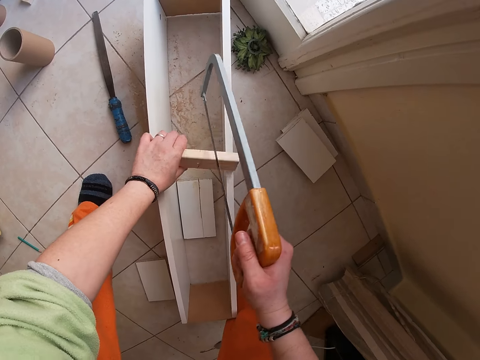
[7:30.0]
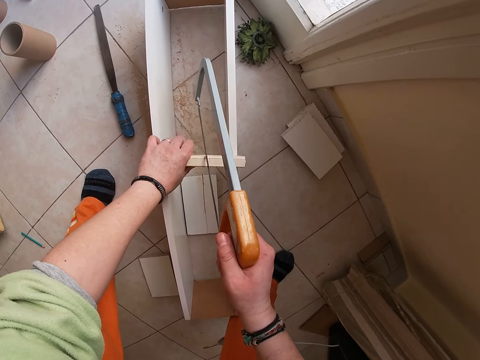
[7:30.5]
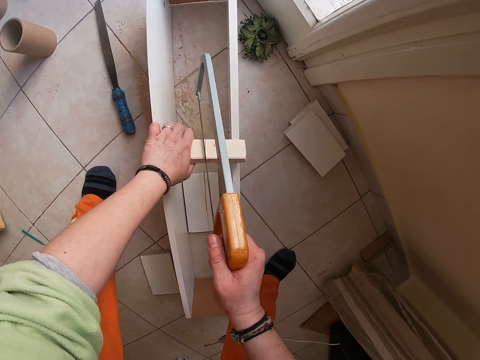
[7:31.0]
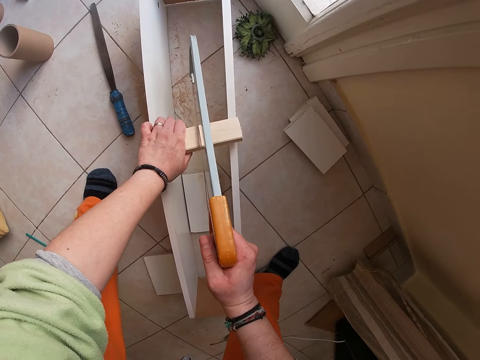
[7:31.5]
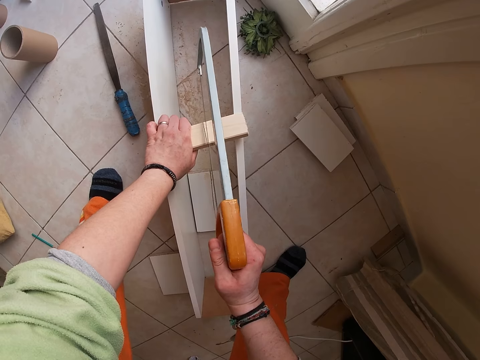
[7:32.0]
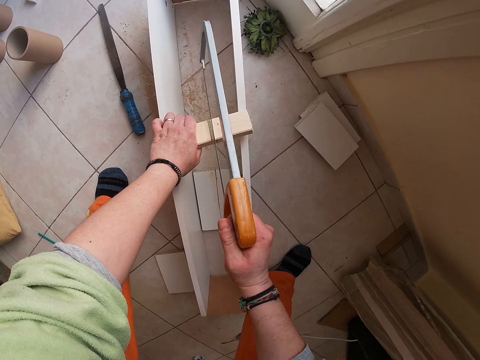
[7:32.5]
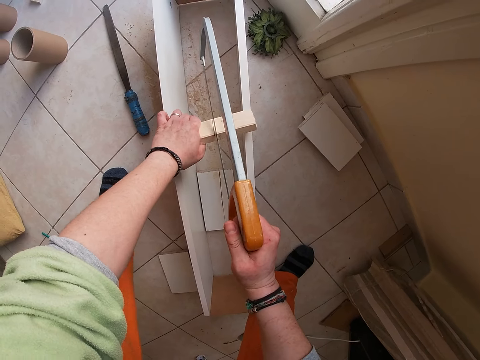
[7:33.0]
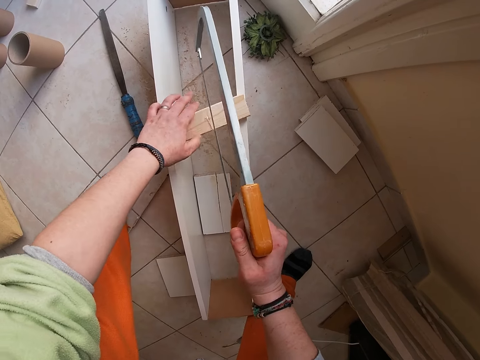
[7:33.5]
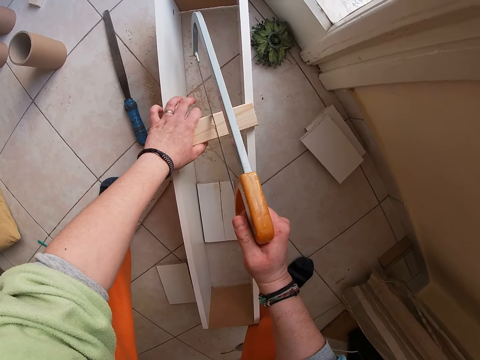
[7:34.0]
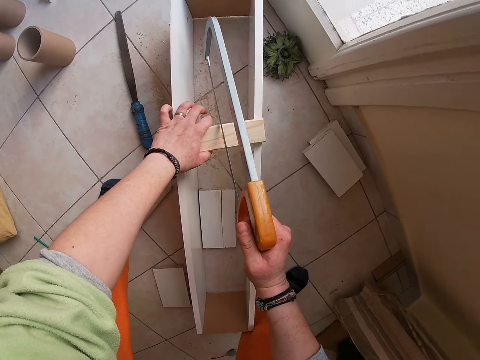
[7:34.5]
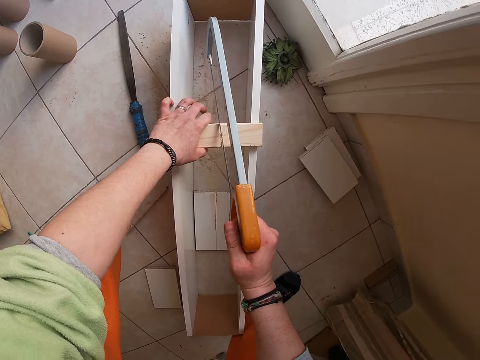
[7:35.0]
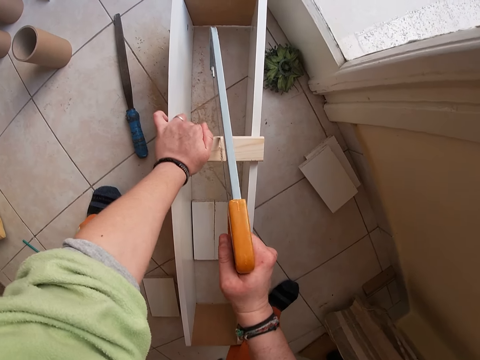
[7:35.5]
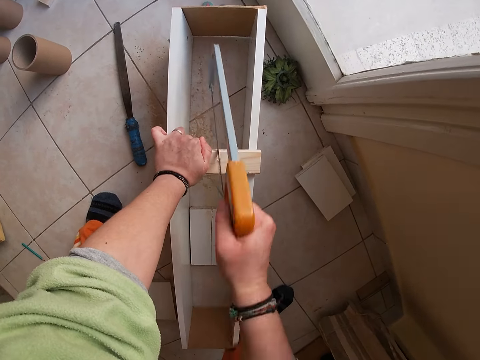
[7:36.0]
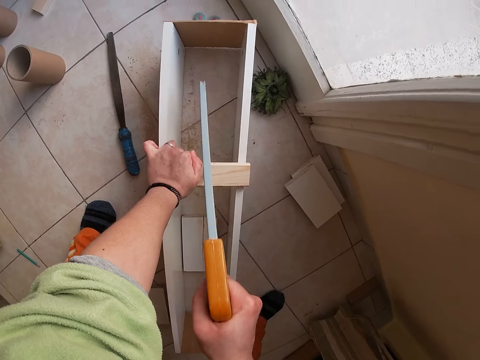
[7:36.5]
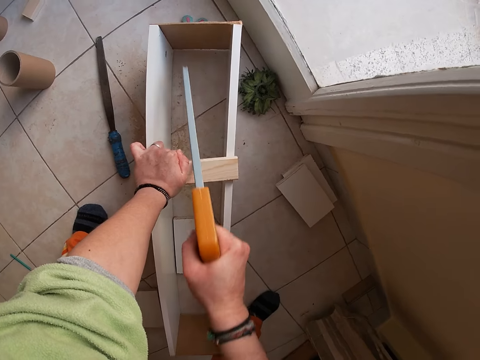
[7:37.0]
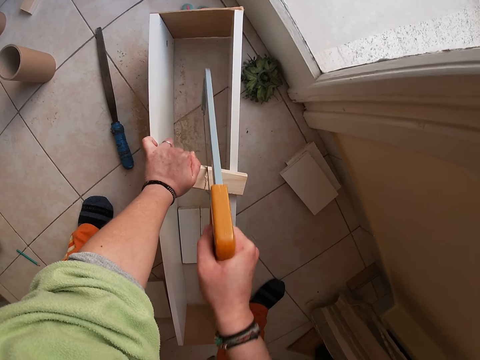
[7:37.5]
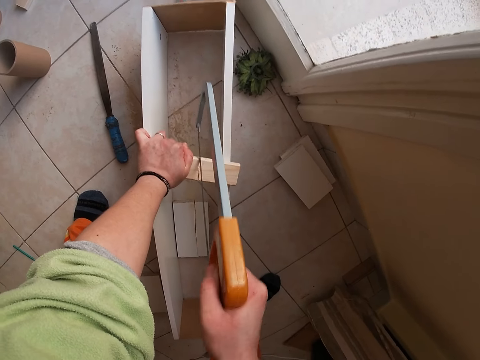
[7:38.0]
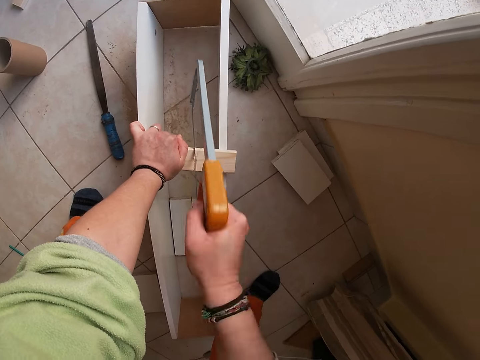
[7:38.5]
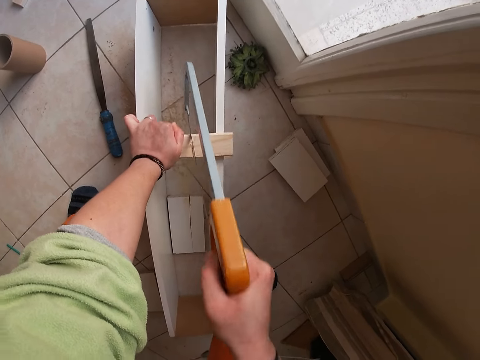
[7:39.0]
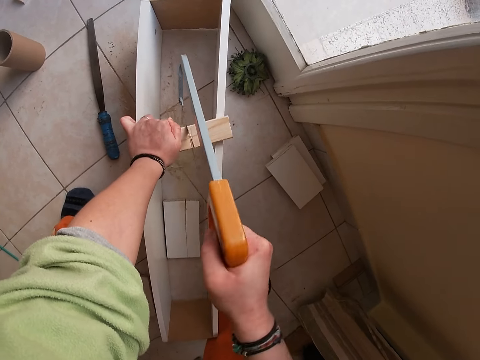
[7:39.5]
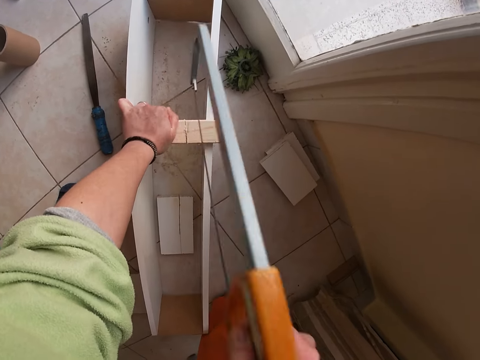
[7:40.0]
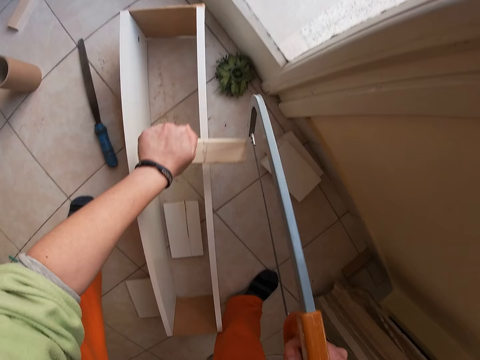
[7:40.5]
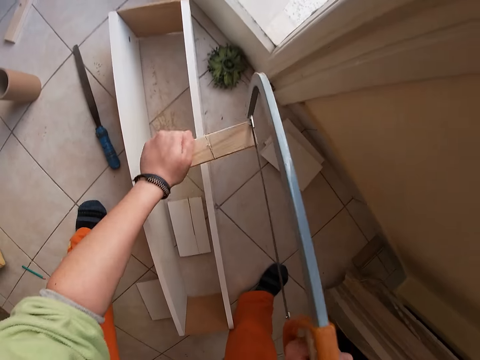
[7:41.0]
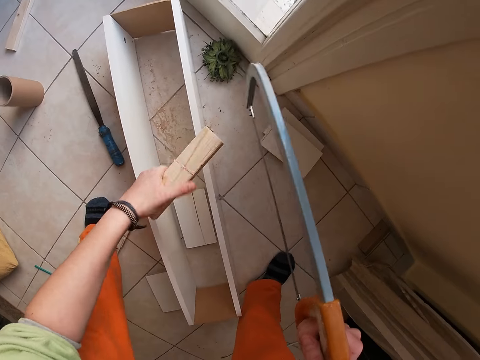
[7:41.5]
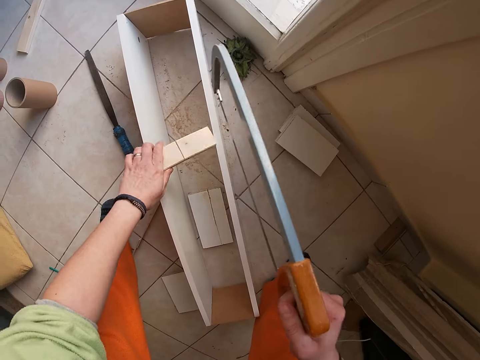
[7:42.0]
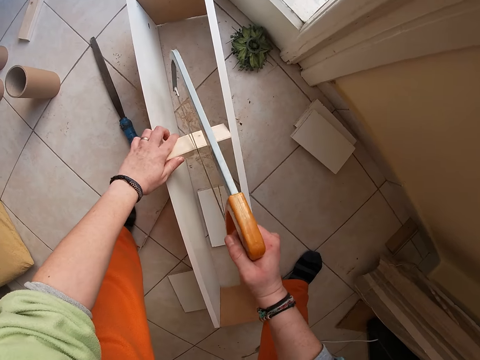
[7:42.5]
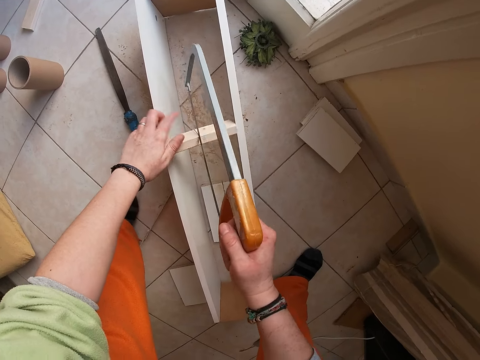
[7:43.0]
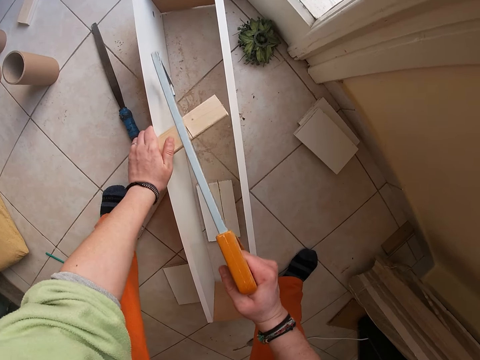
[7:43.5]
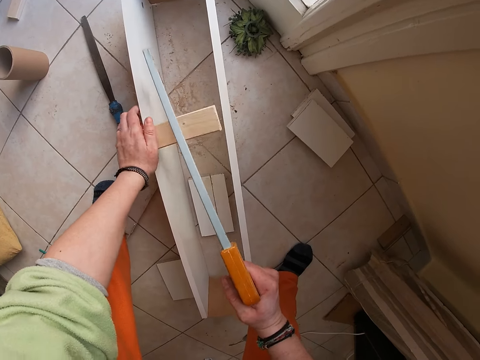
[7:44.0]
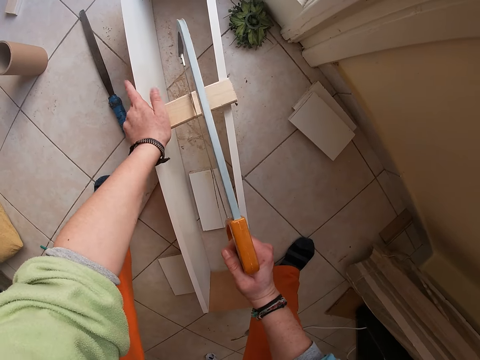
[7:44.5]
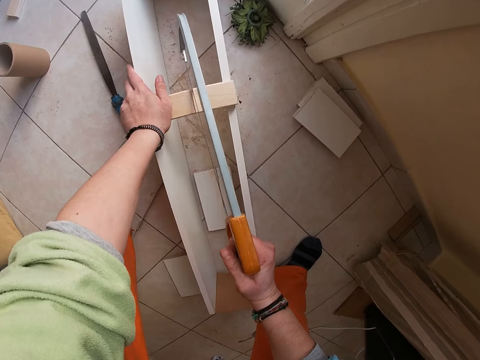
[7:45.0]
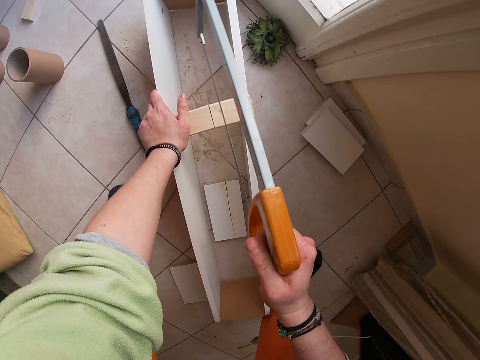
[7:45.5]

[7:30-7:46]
The camera wearer turns the wood on the plank with her left hand. She cuts the wood with a saw tool. She turns the wood on the wood with her left hand. She cuts the wood with the saw tool. She hits the wood on the plank with her left hand. She places the wood on the plank with her left hand. She cuts the wood with the saw on the plank with her right hand.

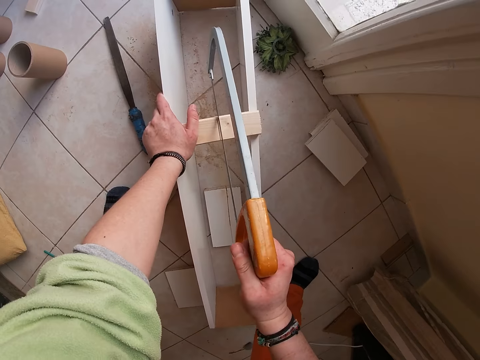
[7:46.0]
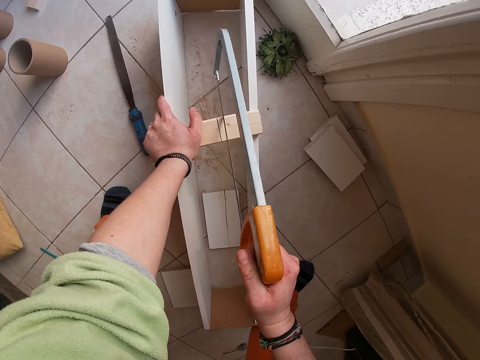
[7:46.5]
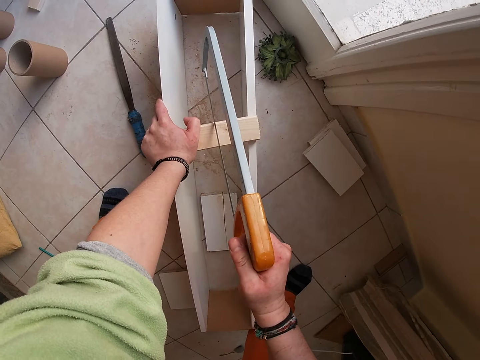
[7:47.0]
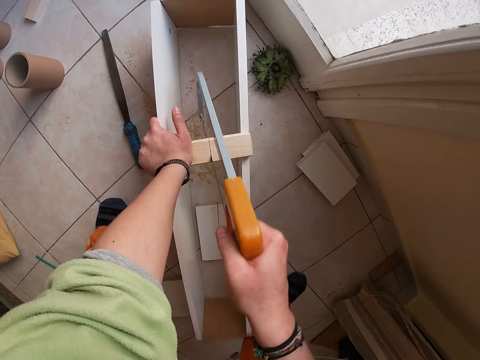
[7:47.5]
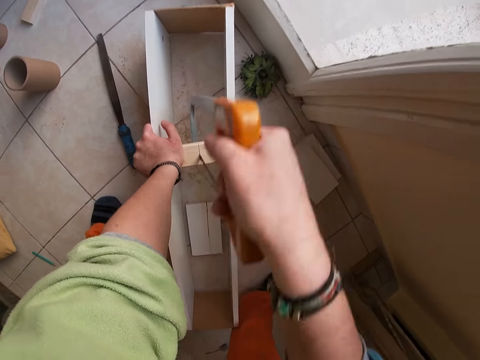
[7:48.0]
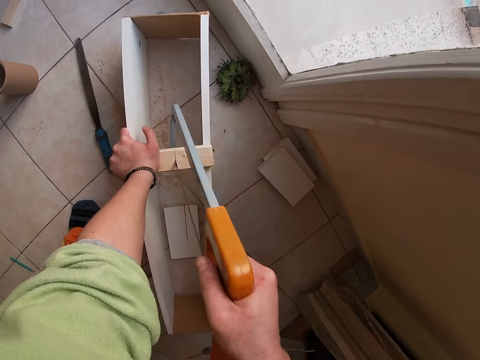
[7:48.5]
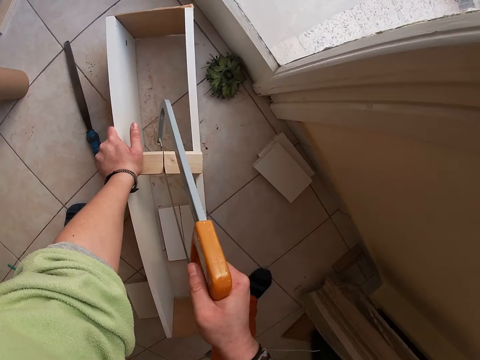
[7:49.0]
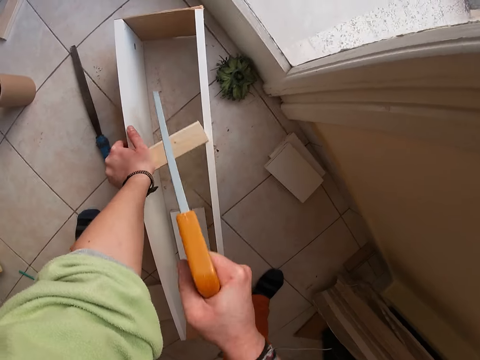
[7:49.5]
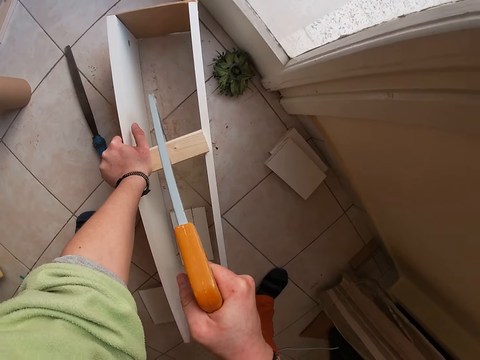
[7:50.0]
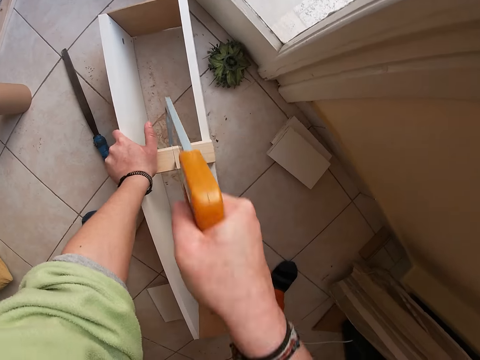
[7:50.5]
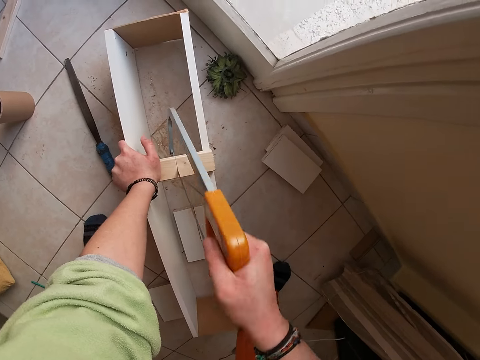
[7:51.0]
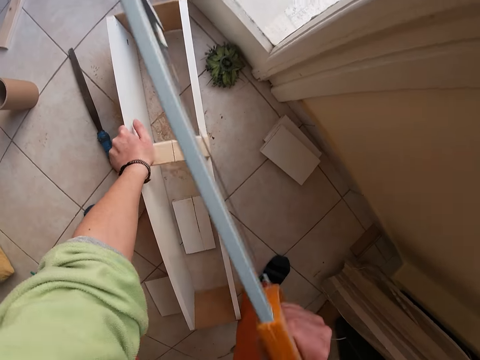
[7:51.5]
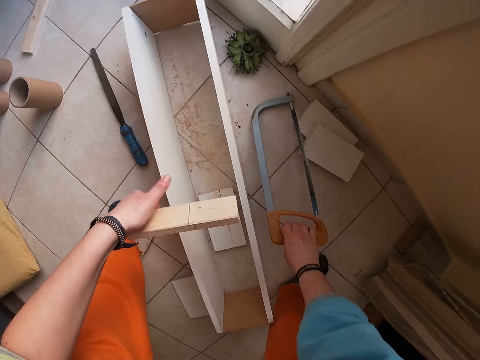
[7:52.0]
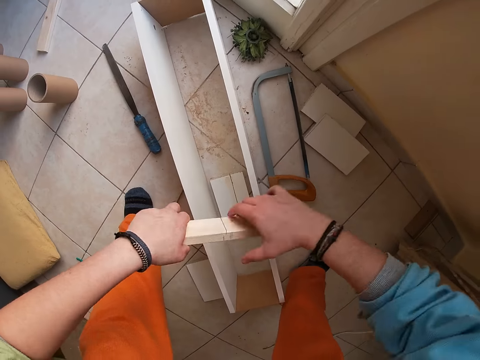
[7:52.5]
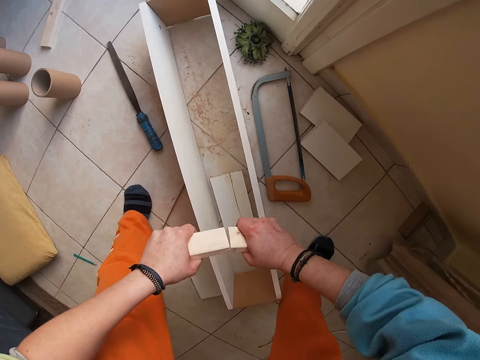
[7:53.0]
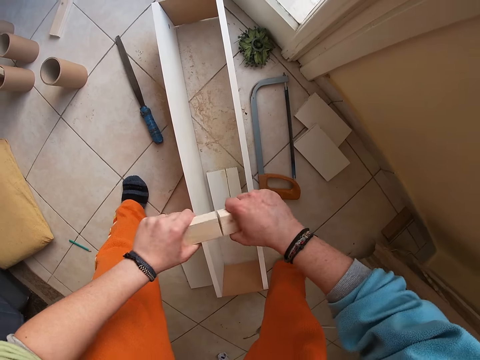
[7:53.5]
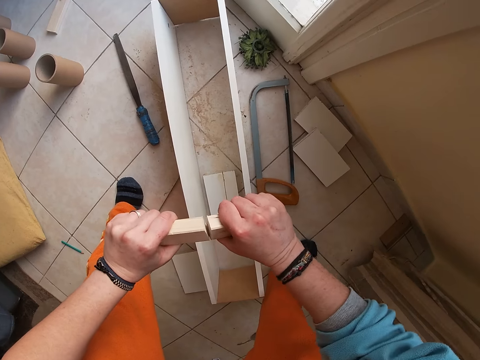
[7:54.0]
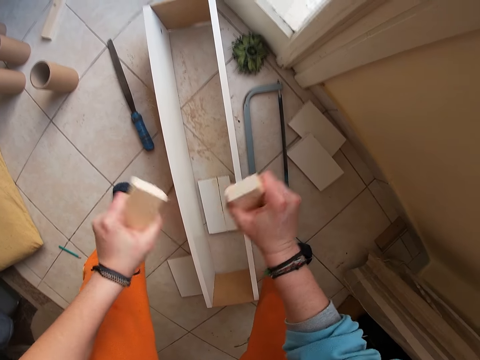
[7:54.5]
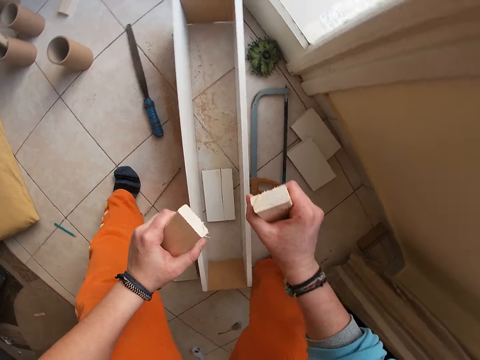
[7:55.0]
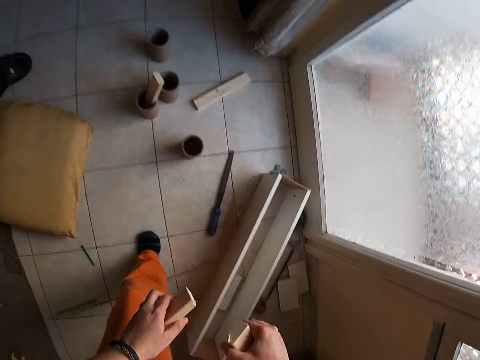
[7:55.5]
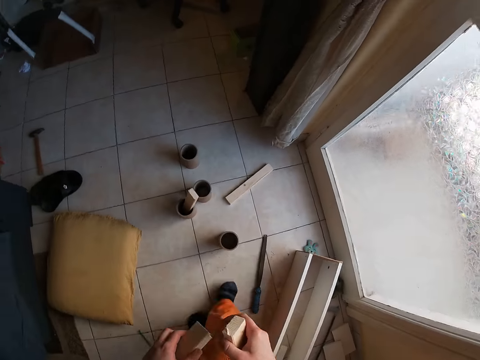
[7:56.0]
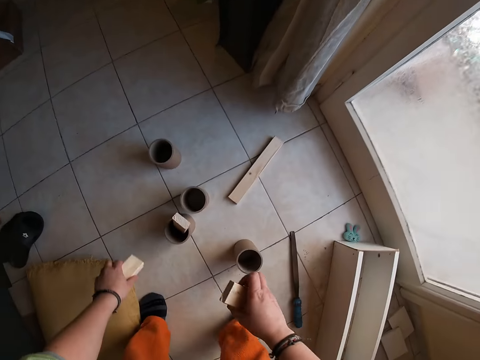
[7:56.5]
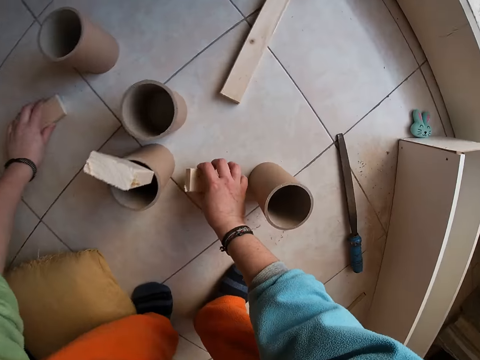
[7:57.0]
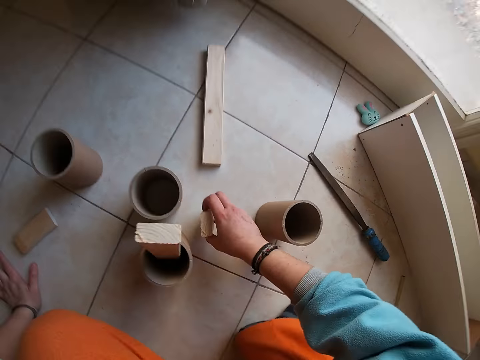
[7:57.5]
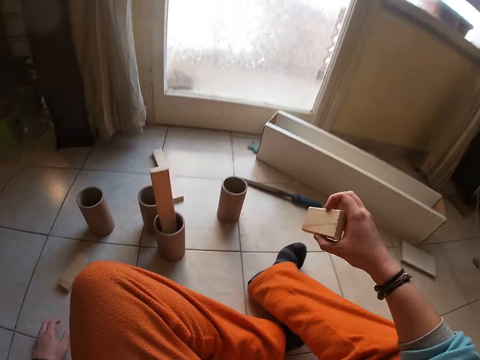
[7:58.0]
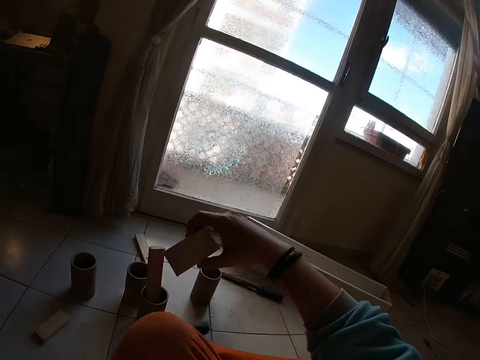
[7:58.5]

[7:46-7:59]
The camera wearer cuts the wood with a saw tool. She cuts the wood with the saw tool again. She puts the saw tool on the floor. She separates the wood with both hands. She turns around and walks in the house. She places the wood in her left hand on the floor. She sits on the floor.
